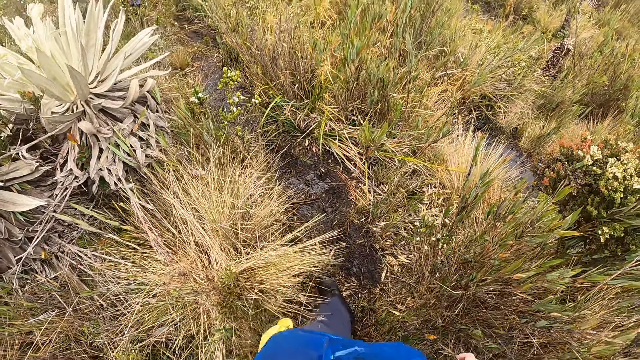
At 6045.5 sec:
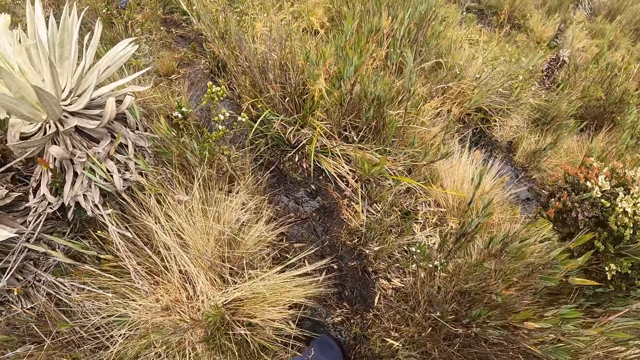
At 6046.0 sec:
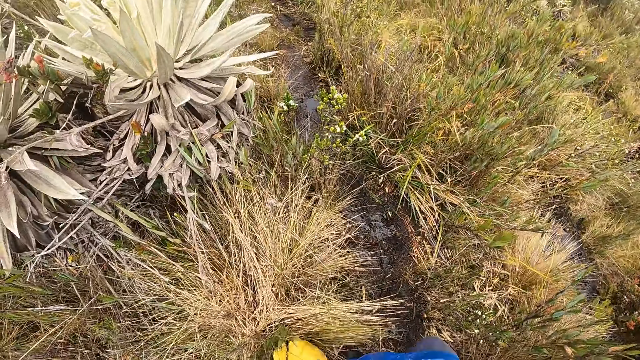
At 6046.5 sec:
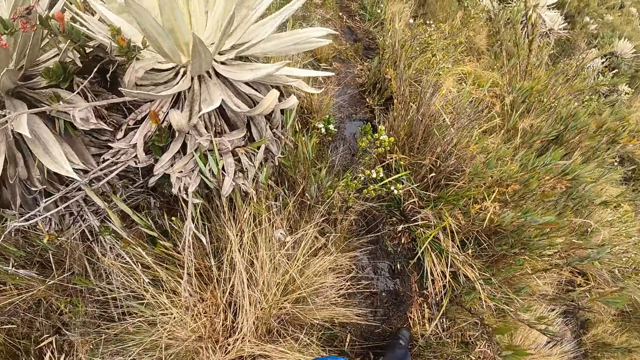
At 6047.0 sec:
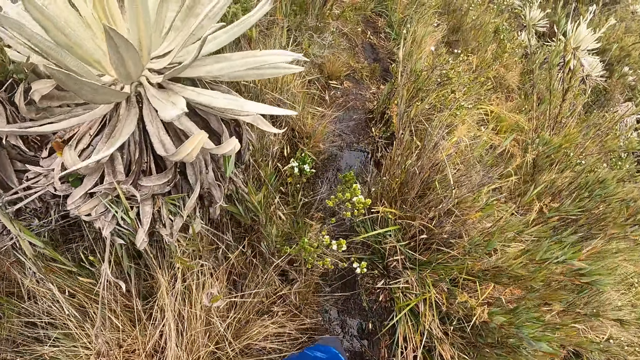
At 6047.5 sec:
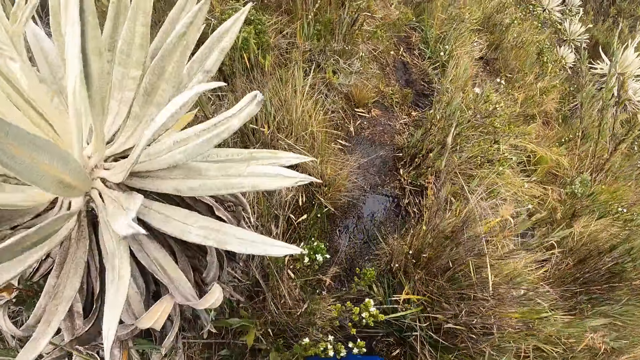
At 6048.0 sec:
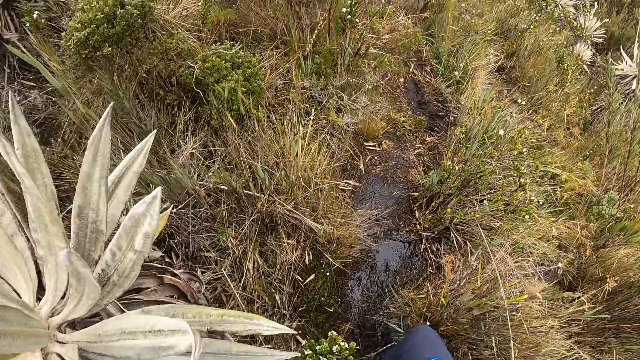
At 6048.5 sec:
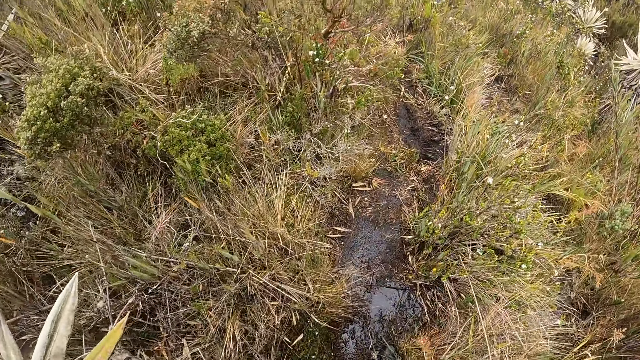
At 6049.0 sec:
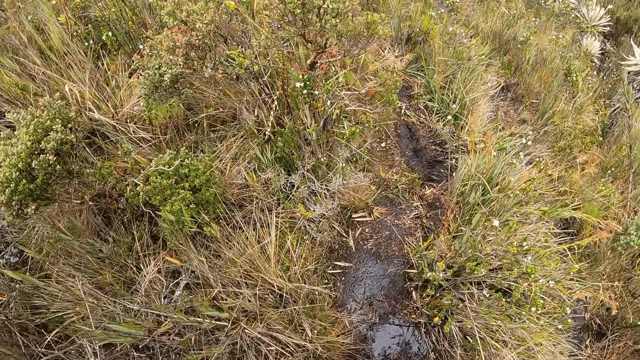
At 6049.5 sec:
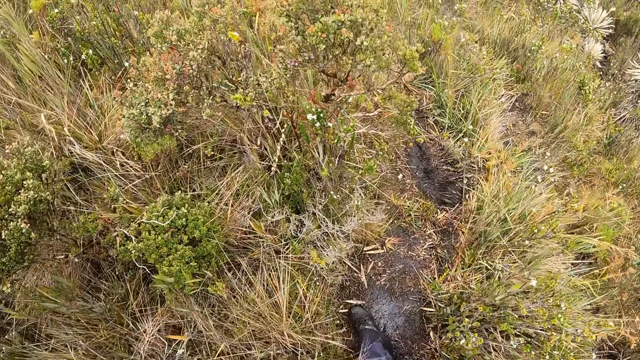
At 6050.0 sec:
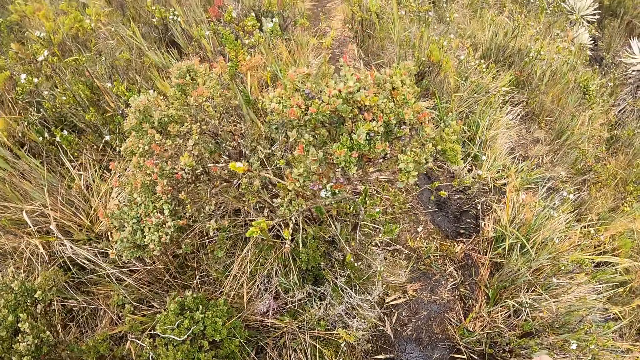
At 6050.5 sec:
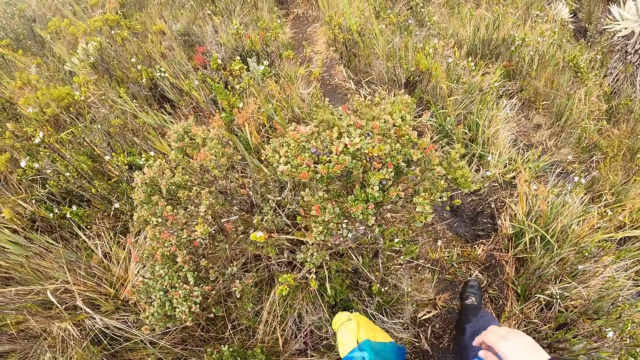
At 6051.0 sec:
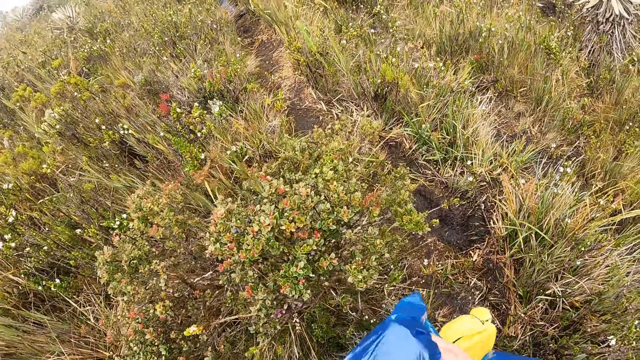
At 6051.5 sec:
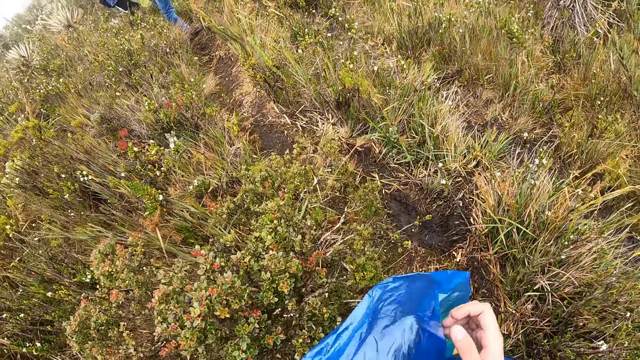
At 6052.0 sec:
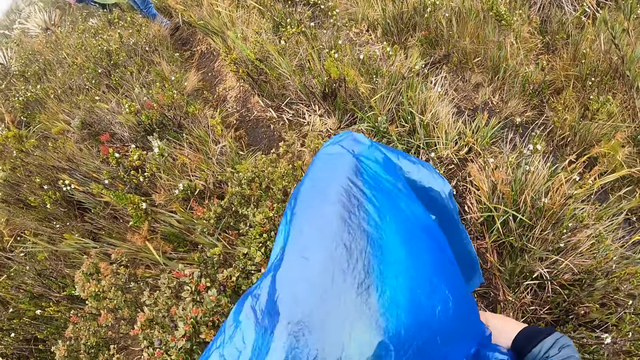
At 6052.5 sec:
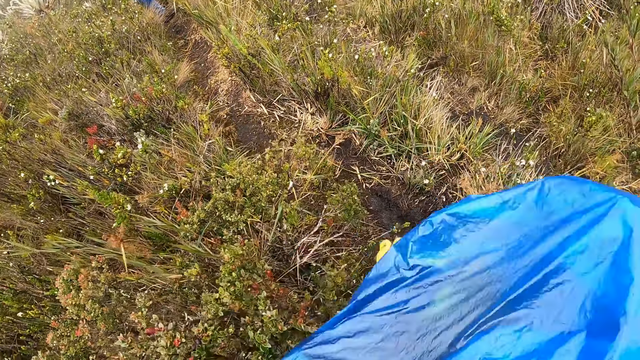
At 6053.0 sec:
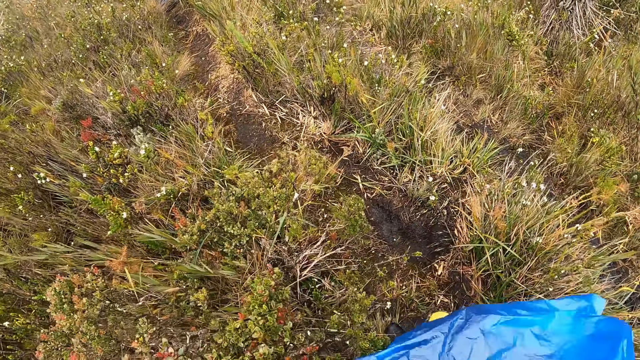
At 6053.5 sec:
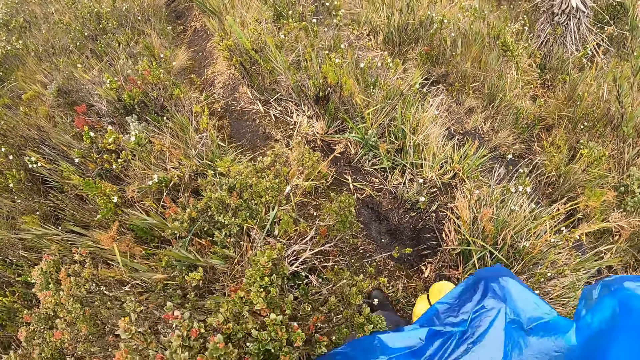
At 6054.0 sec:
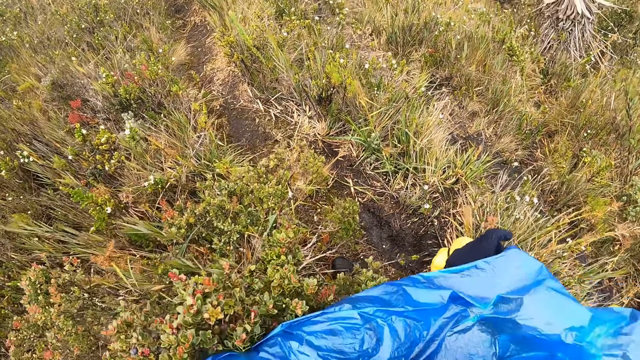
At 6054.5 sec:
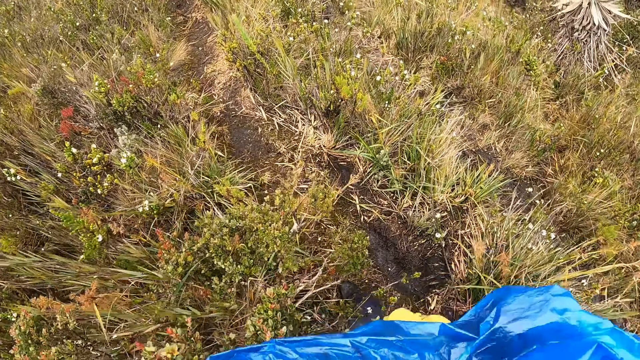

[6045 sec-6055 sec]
The camera wearer lifts a paper.

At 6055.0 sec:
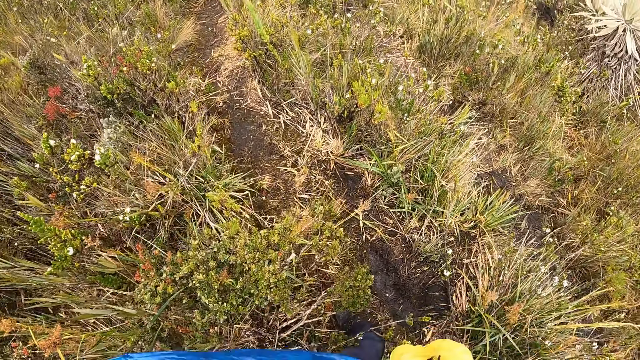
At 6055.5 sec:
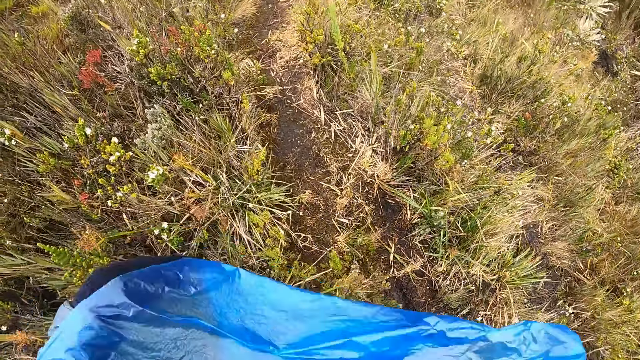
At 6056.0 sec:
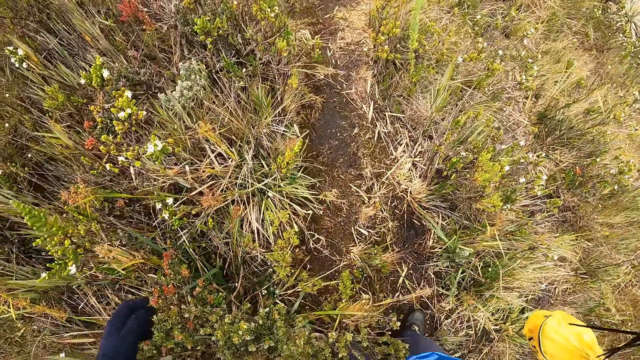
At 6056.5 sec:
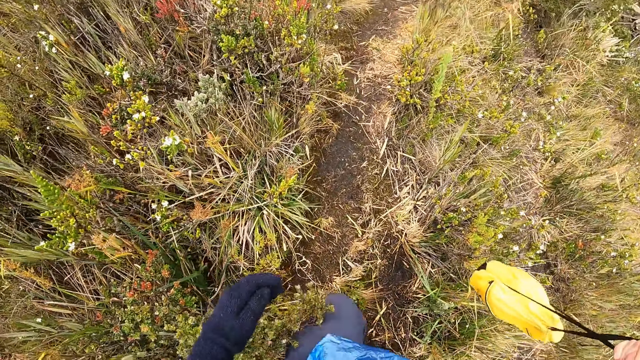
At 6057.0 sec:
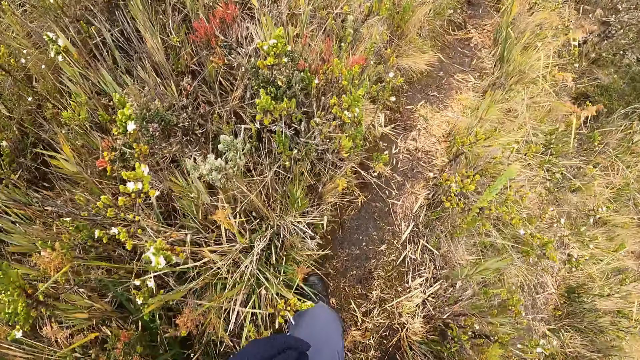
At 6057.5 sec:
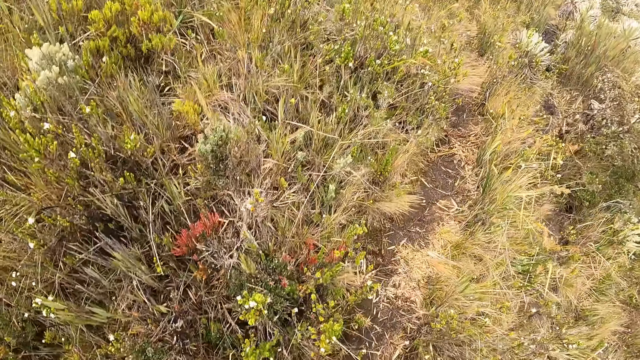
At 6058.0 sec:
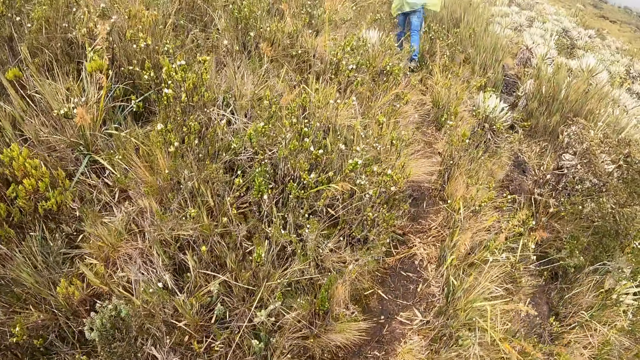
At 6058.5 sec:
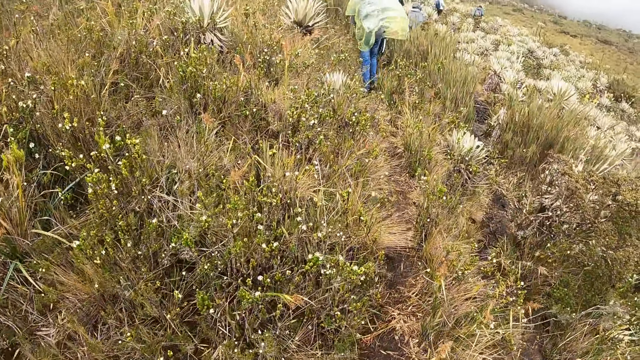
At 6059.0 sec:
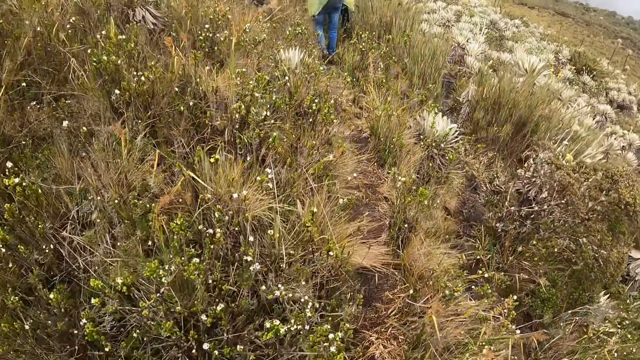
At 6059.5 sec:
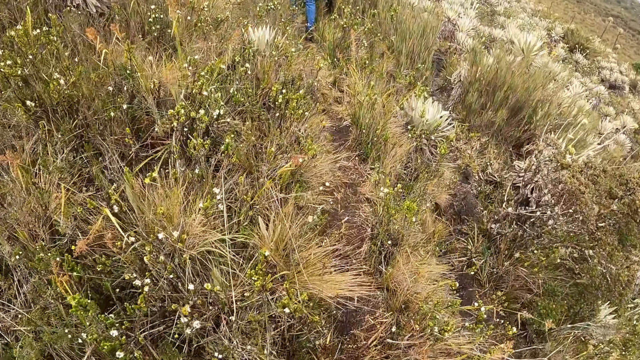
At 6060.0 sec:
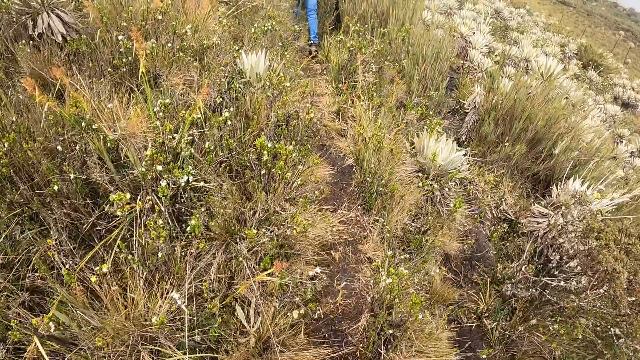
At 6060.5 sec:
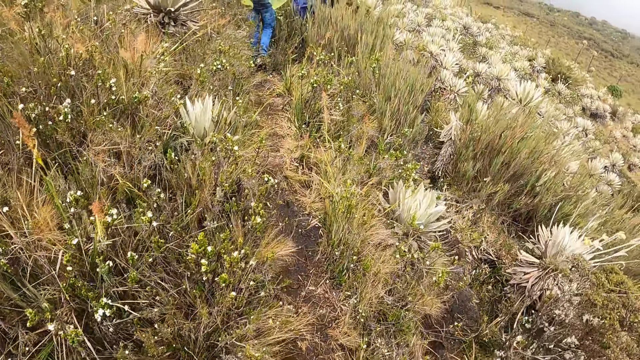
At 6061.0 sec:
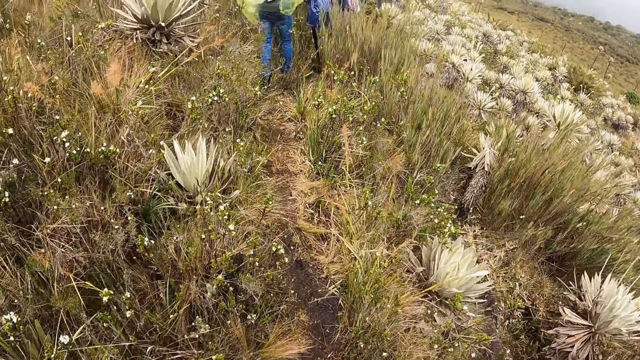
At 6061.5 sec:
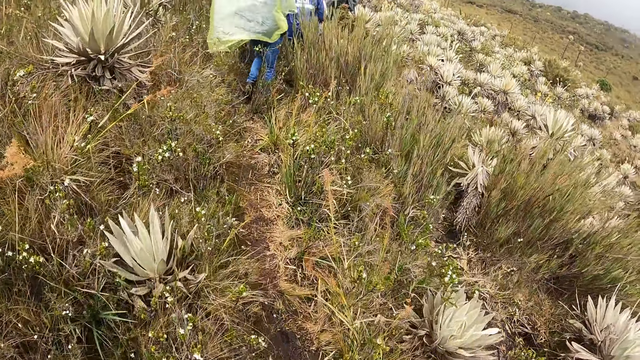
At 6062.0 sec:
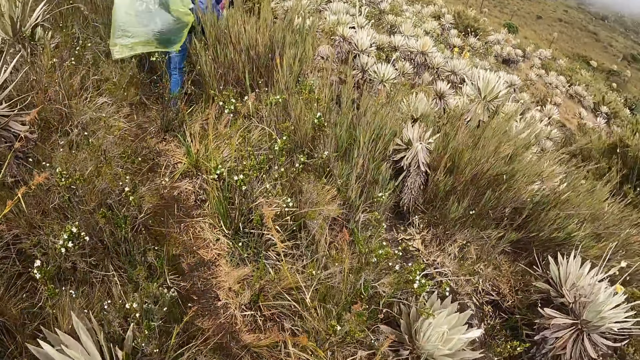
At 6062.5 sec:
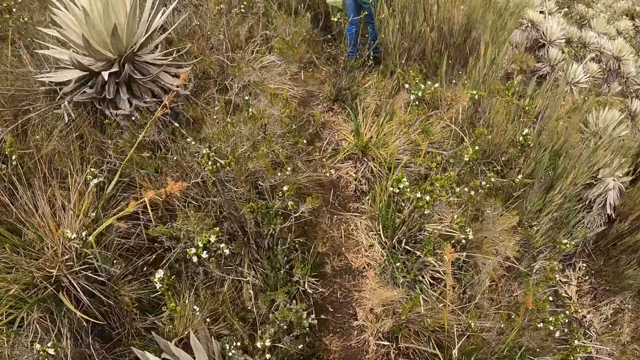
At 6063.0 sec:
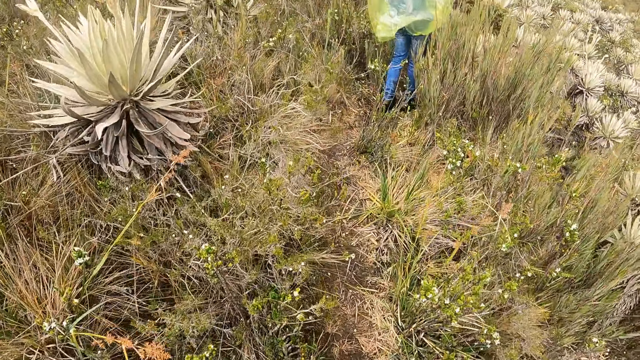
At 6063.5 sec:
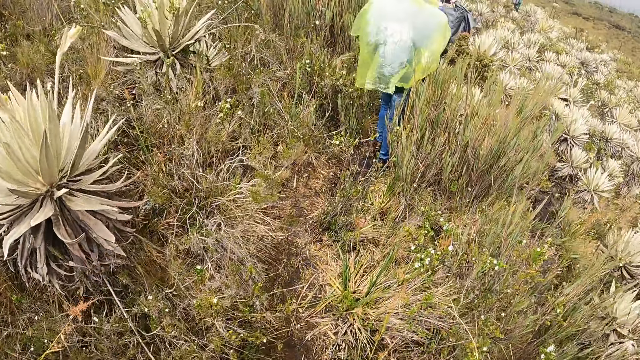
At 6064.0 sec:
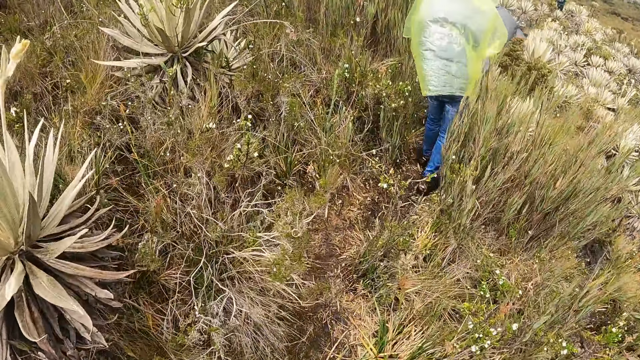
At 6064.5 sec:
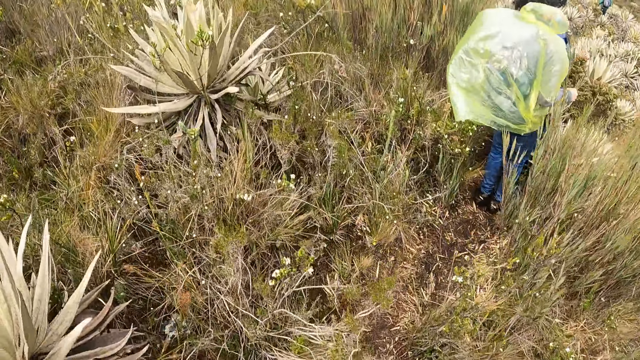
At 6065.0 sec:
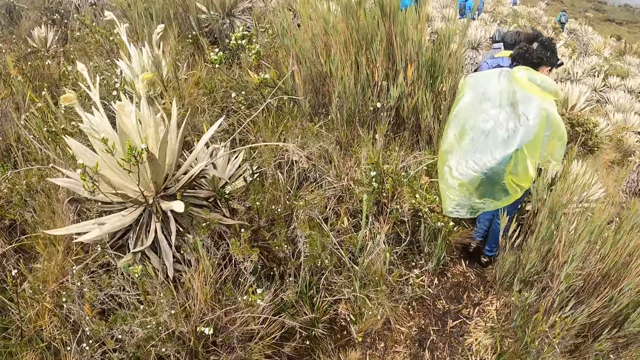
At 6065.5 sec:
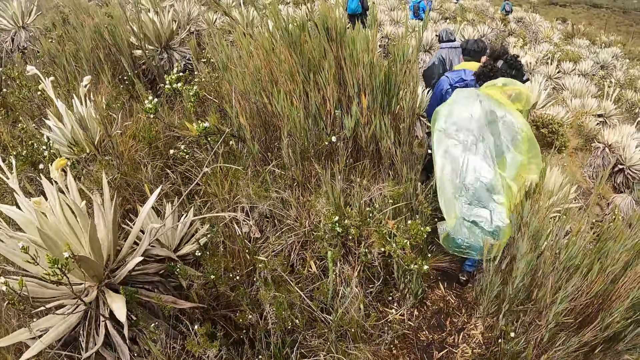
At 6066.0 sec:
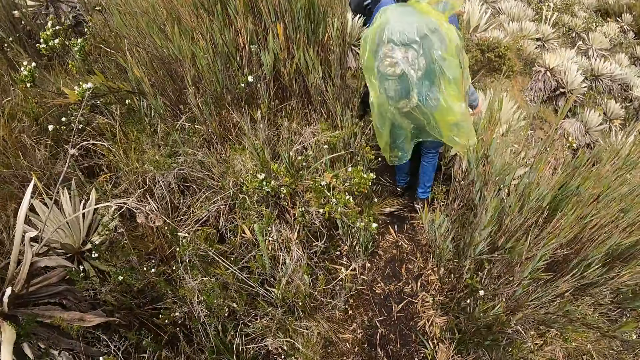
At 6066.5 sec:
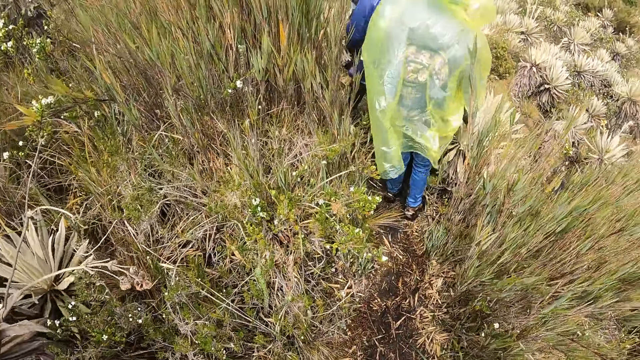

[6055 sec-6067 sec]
The camera wearer walks. A woman walks.
